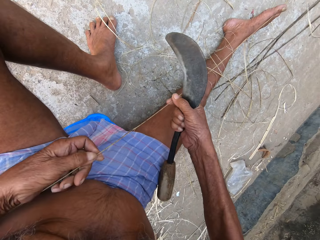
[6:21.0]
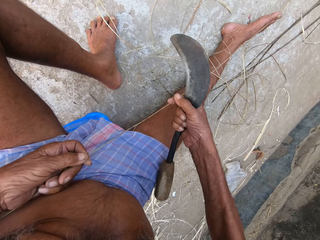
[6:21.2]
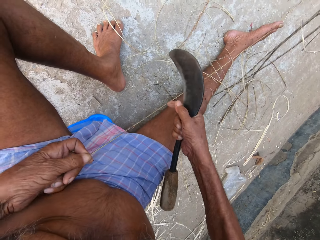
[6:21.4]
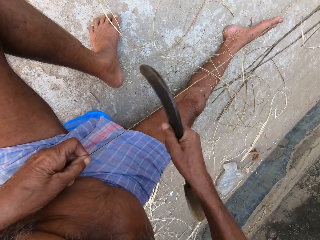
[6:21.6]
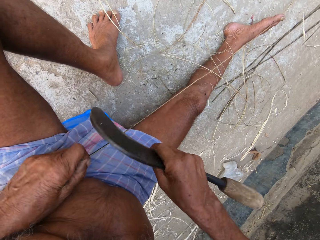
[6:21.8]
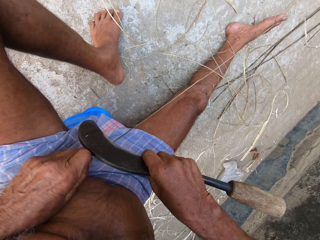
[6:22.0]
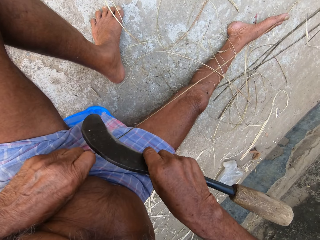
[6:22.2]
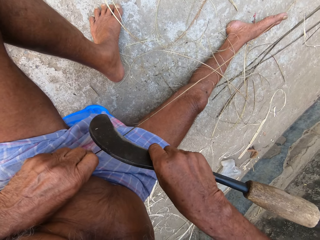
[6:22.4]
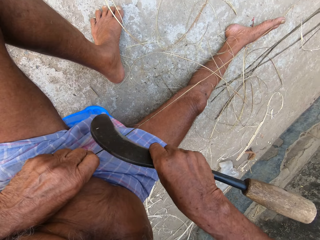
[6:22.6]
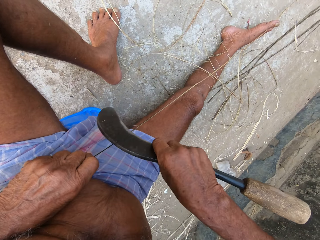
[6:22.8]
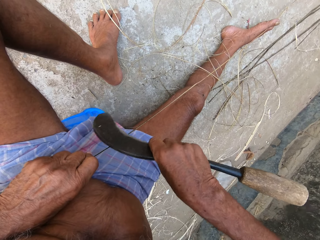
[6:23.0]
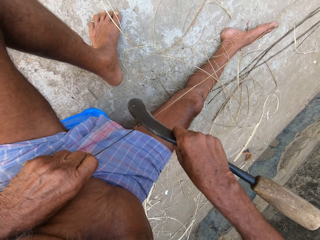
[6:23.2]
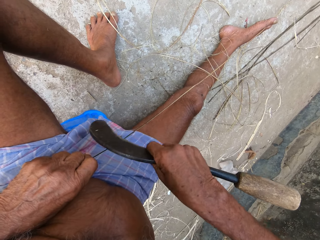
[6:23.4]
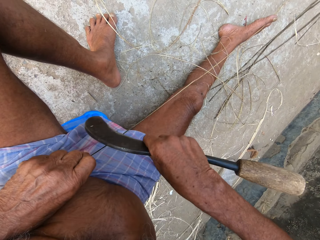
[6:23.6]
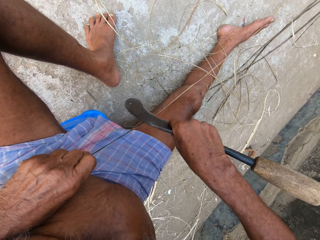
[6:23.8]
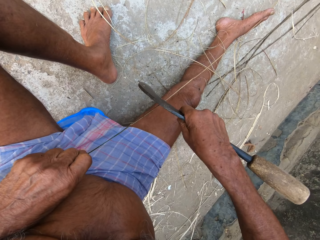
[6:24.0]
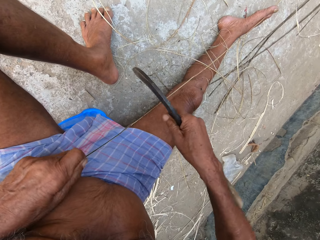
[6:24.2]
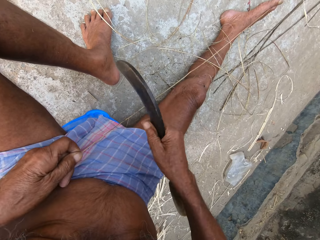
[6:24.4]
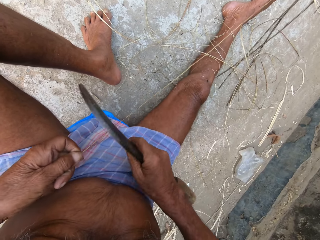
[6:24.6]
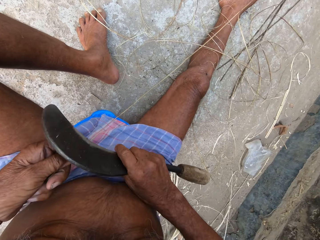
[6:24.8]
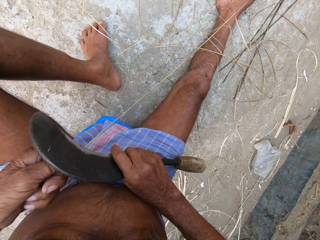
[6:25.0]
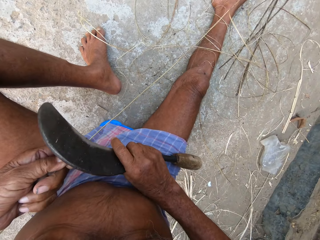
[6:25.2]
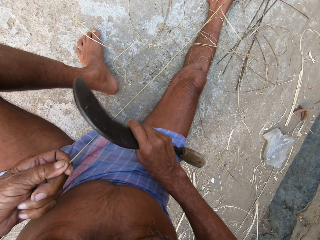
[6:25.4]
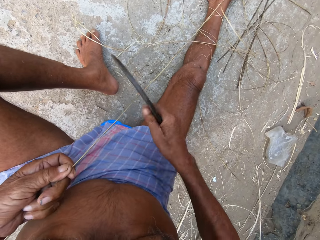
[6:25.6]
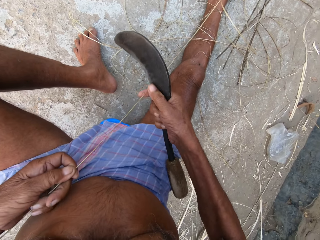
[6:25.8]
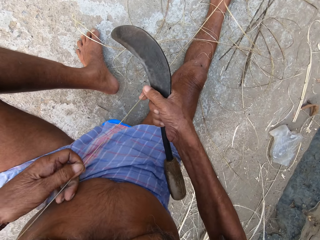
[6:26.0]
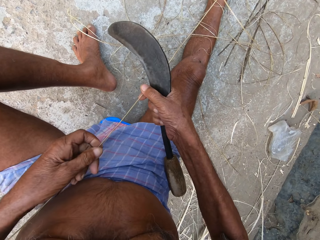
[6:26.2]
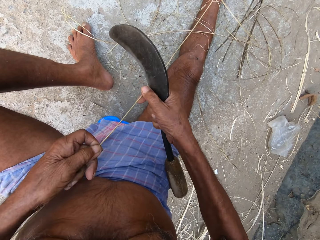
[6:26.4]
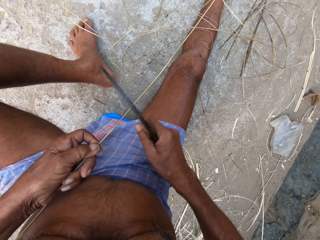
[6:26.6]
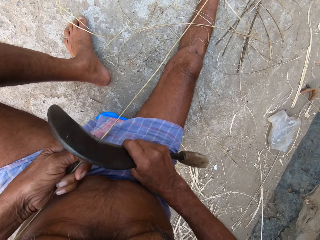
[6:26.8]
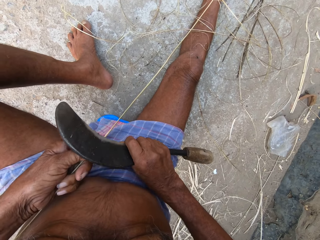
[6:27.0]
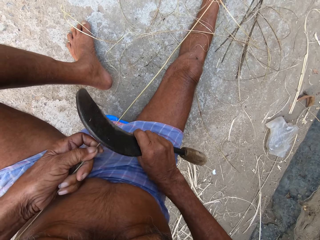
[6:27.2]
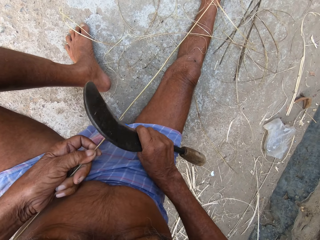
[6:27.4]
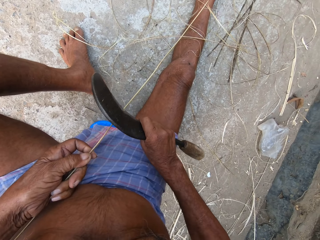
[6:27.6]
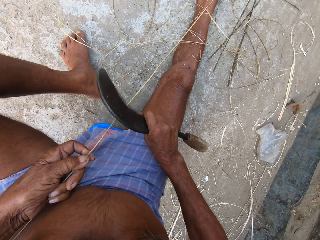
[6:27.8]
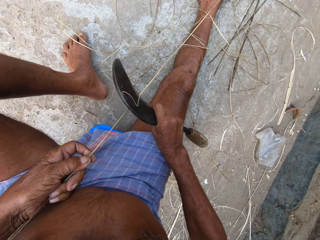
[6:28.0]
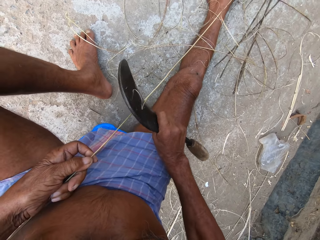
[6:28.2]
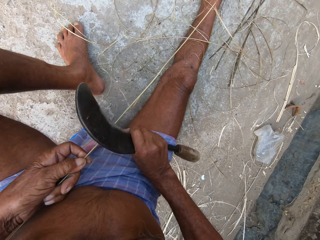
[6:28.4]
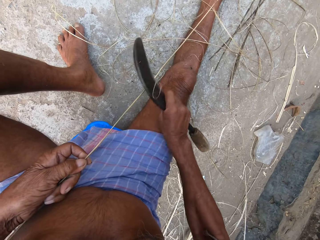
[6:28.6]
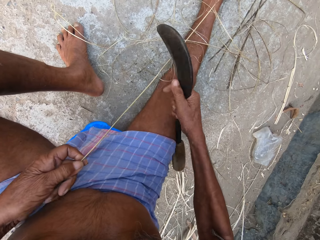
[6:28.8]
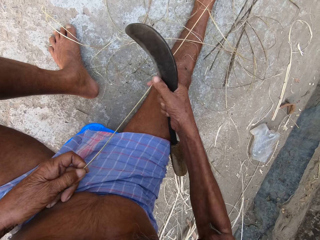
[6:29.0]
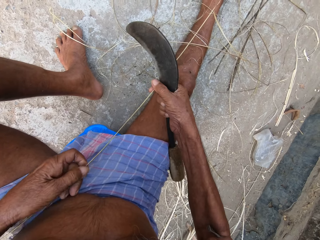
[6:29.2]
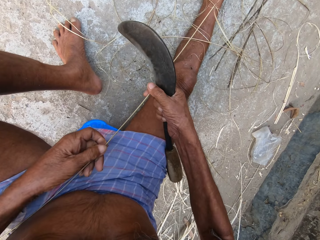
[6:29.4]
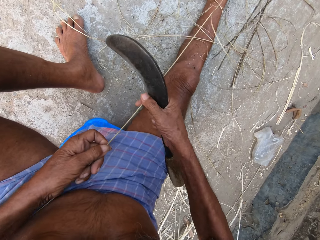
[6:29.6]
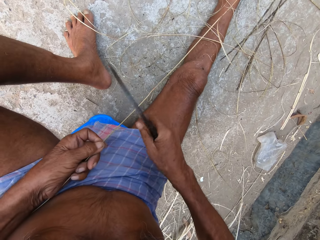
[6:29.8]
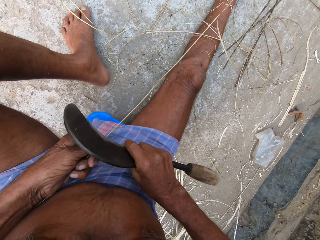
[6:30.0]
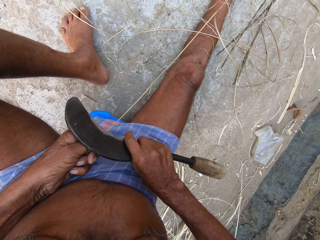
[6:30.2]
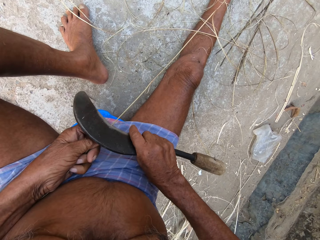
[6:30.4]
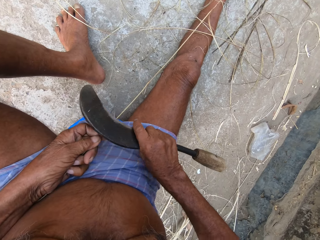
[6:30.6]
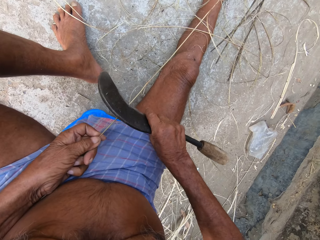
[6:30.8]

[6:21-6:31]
The camera wearer feels sisal. They turn the sisal. They pull the sisal.

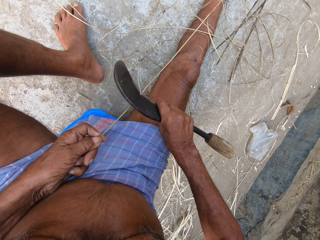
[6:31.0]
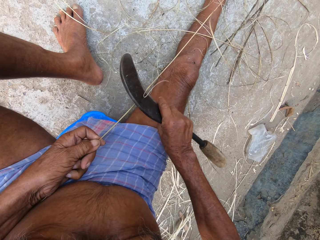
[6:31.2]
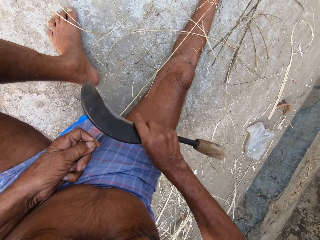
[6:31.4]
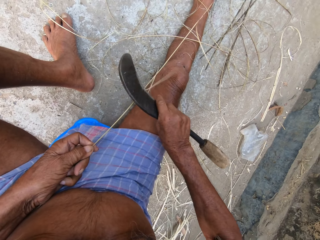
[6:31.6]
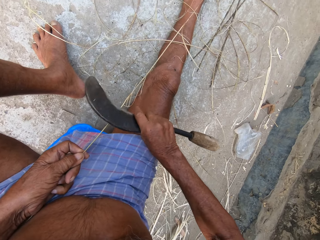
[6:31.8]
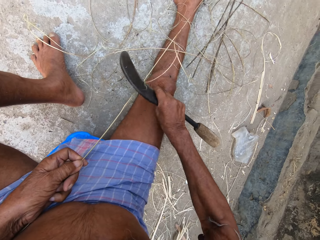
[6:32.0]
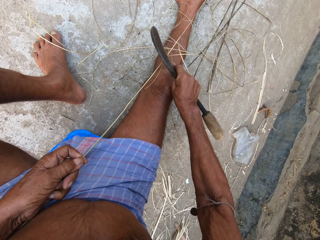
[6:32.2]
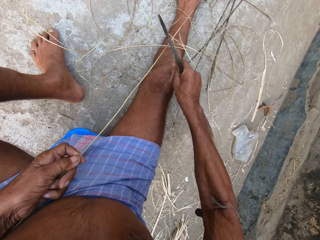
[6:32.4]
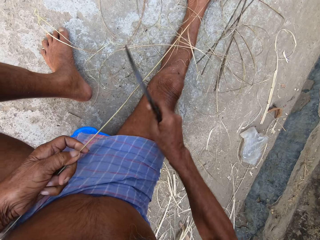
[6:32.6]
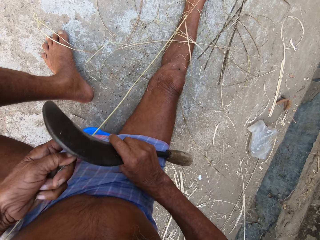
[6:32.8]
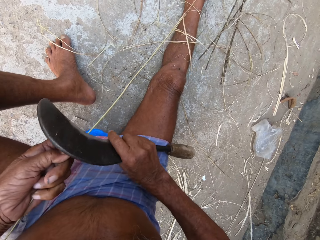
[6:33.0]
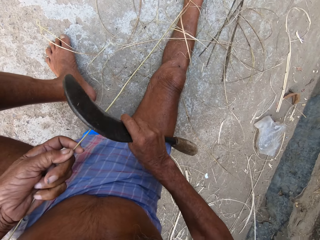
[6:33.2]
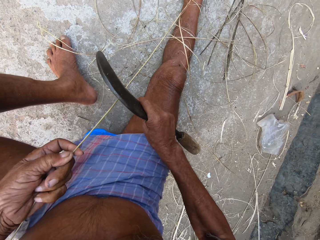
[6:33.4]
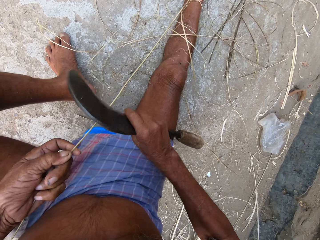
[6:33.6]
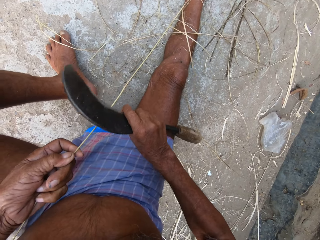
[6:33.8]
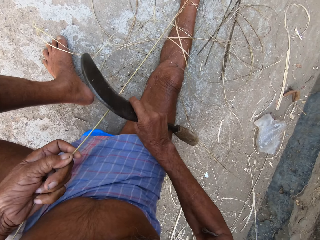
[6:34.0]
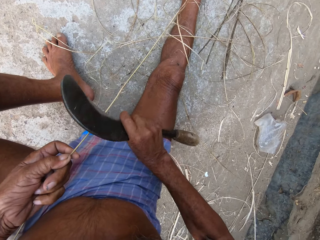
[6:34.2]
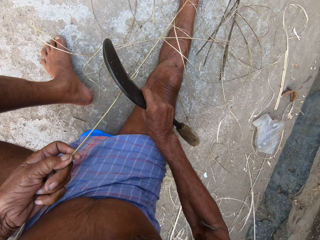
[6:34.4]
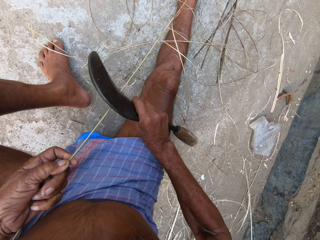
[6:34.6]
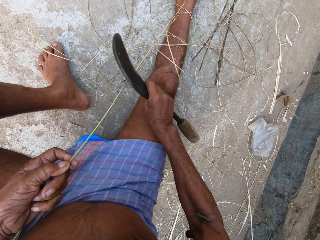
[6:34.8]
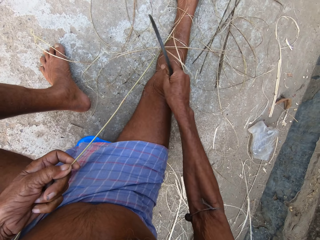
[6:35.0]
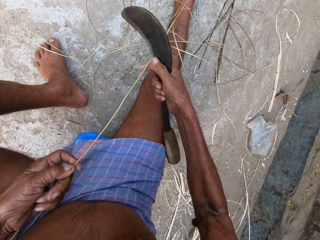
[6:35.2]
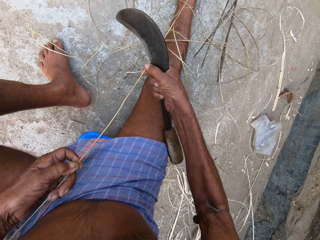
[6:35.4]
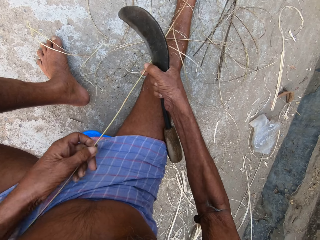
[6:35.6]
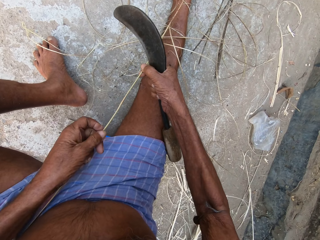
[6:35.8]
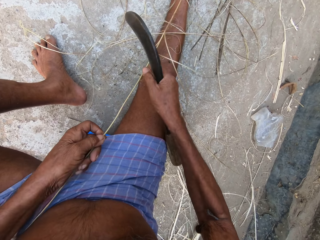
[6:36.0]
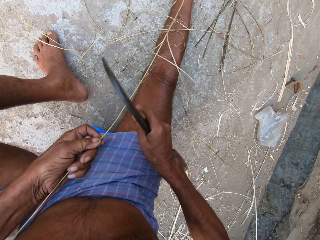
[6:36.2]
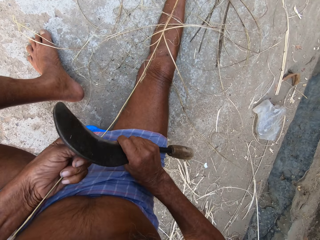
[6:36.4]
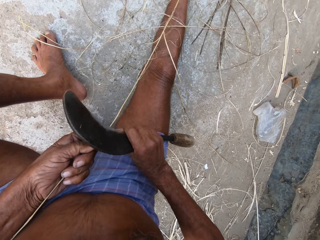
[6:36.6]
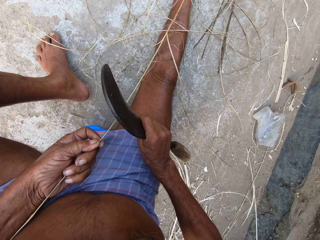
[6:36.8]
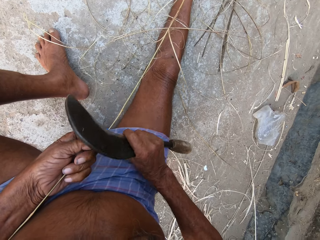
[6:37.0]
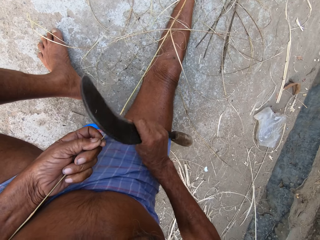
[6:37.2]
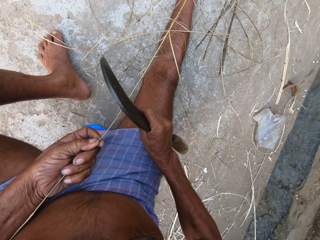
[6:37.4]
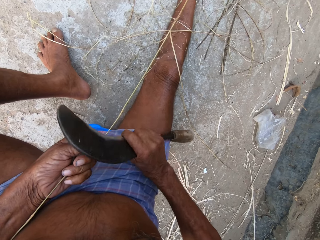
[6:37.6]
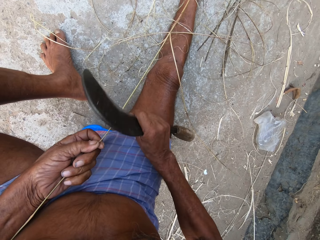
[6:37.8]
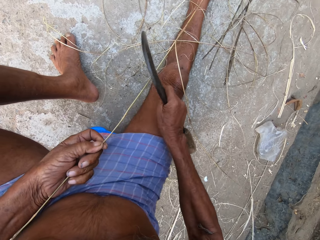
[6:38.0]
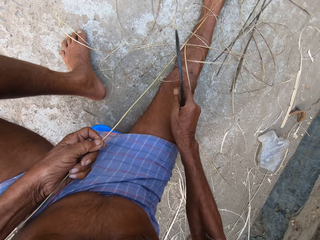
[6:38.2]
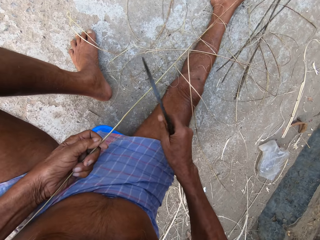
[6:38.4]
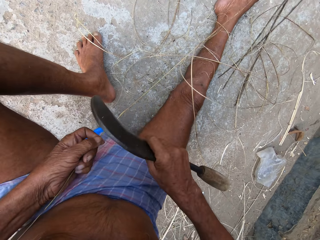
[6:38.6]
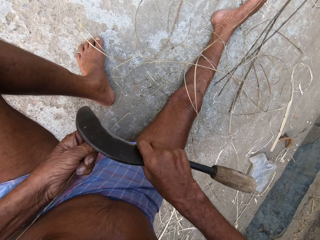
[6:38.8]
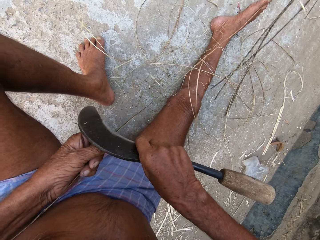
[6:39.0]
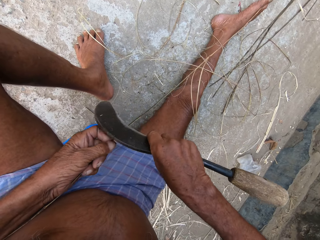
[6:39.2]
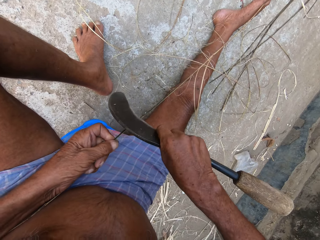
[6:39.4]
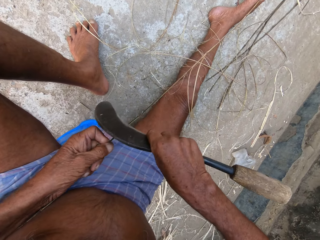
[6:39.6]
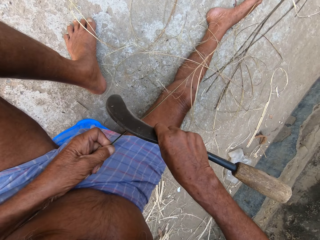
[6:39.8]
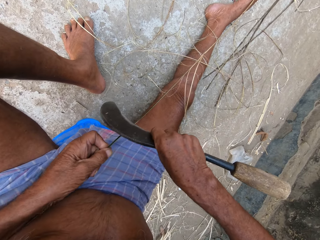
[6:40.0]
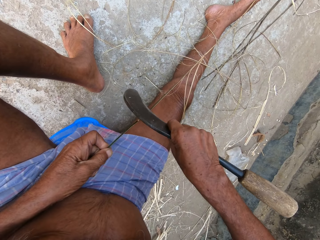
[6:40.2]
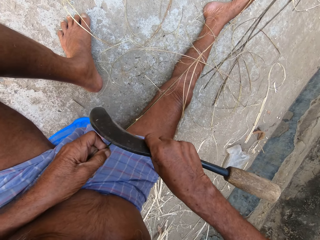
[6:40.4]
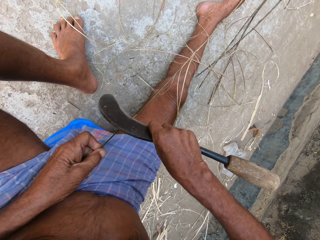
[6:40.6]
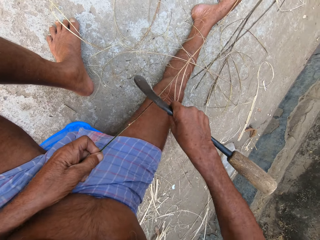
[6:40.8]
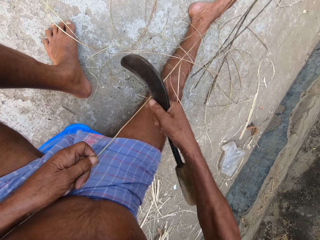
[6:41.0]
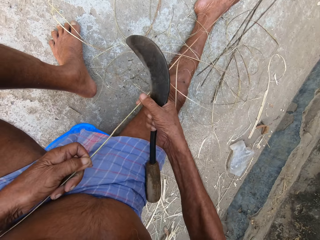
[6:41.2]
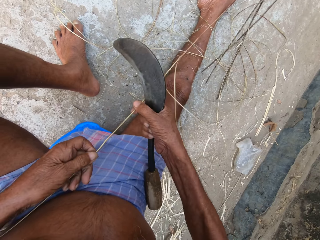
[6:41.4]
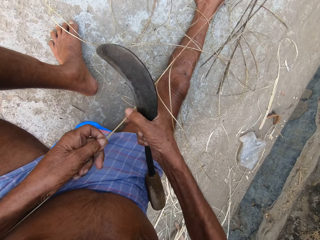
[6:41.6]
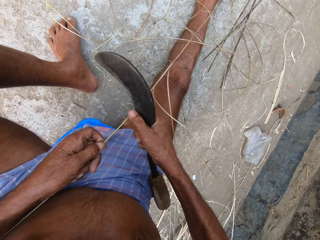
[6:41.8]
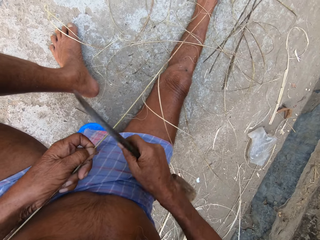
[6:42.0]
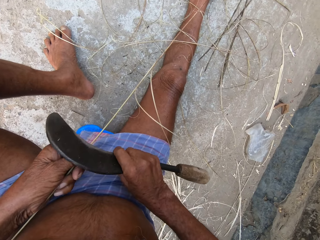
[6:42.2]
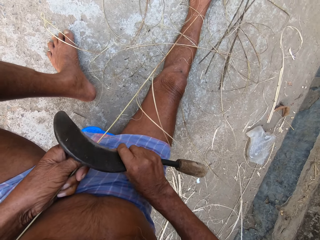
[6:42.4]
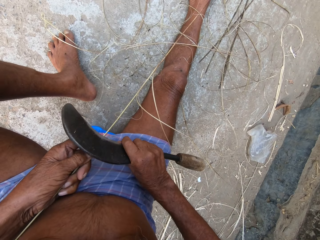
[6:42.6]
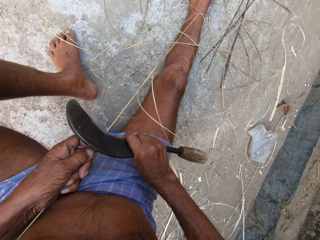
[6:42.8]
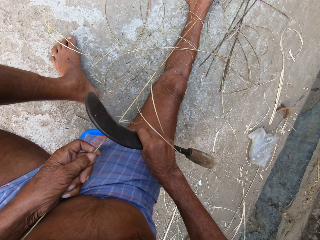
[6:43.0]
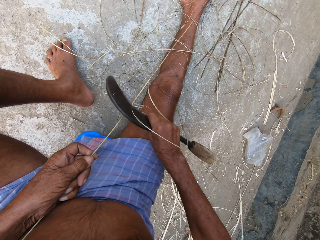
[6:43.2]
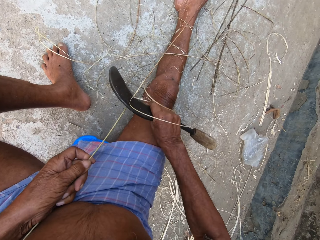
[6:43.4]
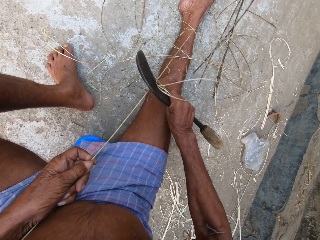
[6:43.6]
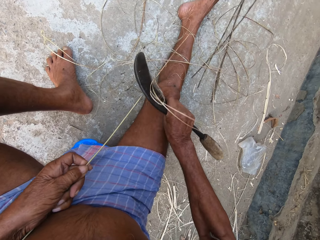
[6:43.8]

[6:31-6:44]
The camera wearer rips sisal. They pull the sisal. They turn the sisal. They pull the sisal.
